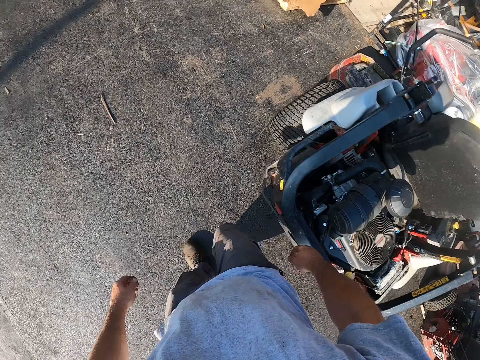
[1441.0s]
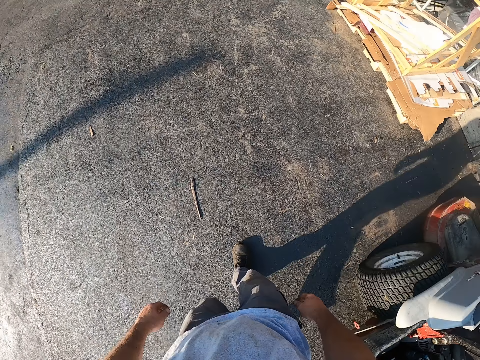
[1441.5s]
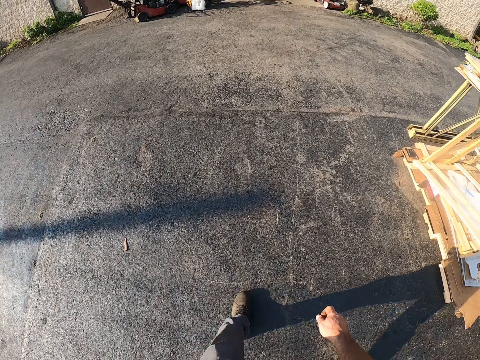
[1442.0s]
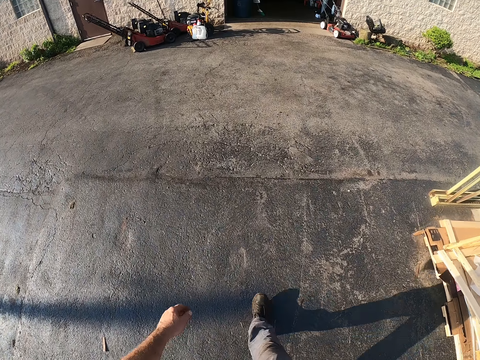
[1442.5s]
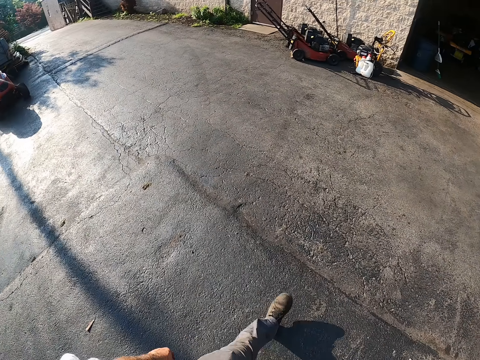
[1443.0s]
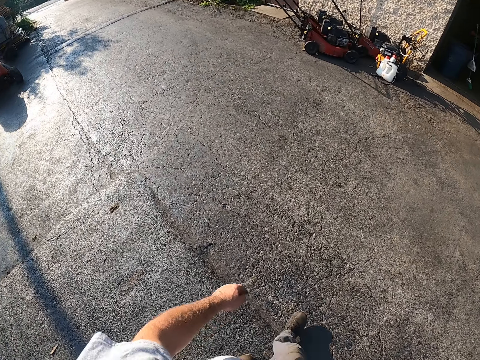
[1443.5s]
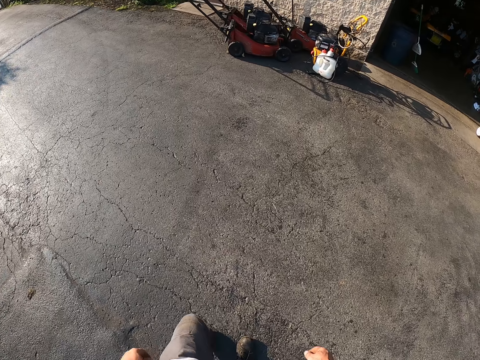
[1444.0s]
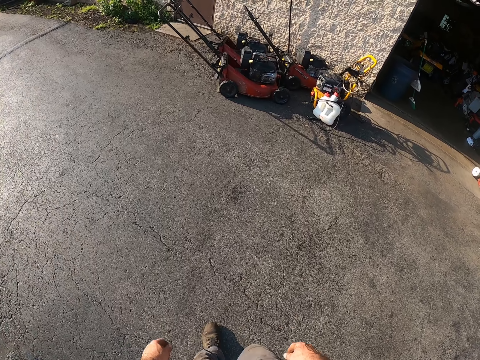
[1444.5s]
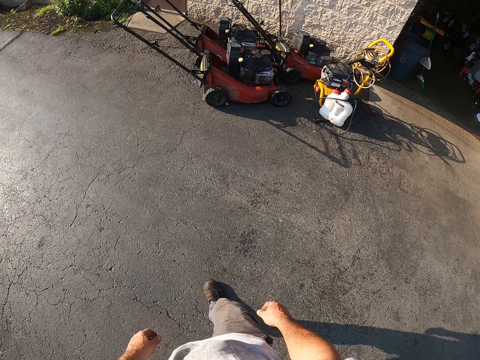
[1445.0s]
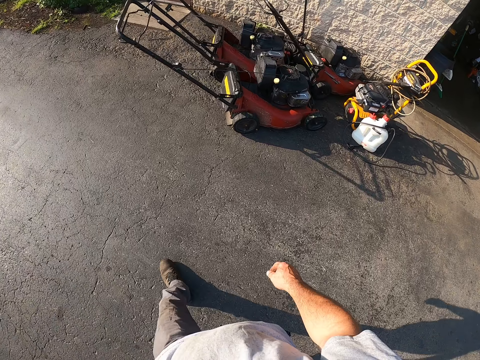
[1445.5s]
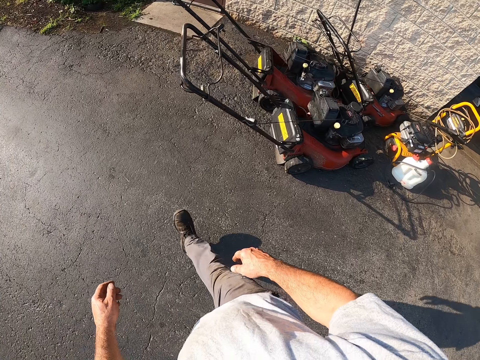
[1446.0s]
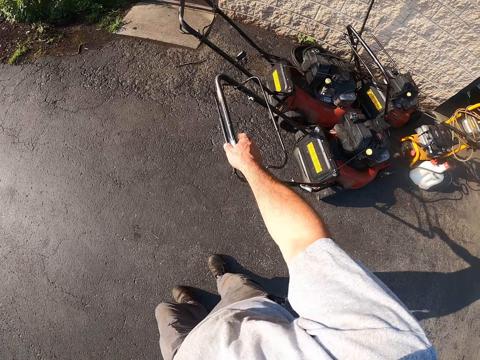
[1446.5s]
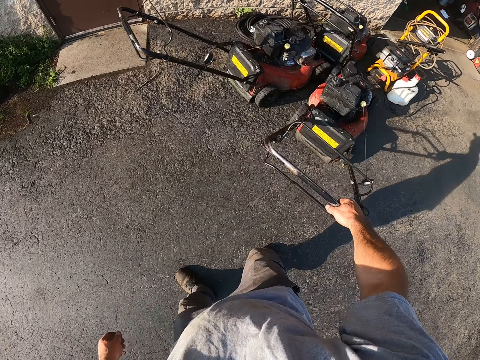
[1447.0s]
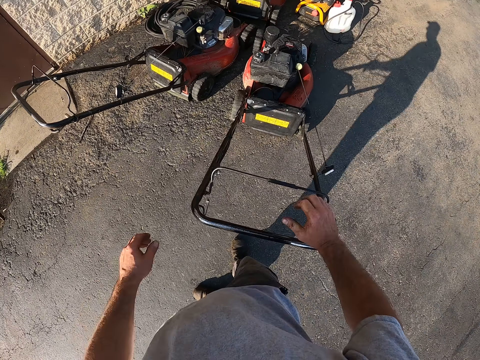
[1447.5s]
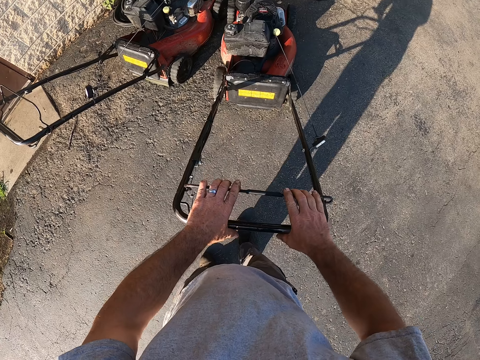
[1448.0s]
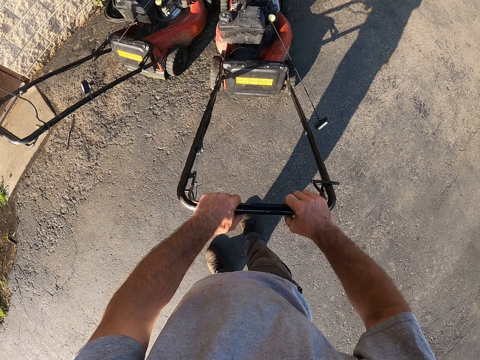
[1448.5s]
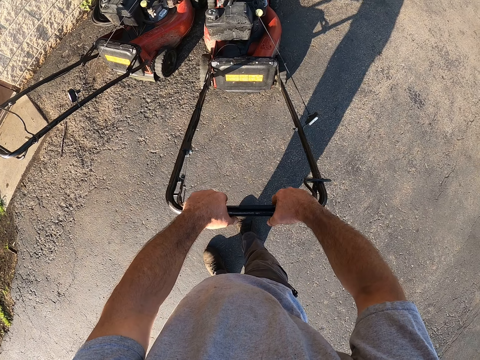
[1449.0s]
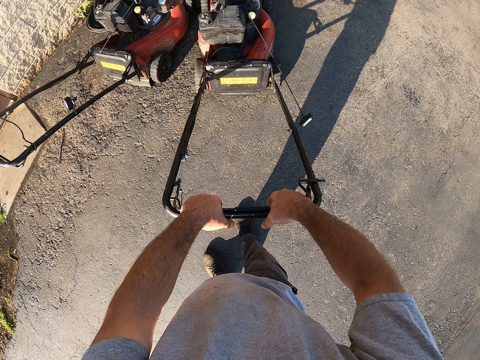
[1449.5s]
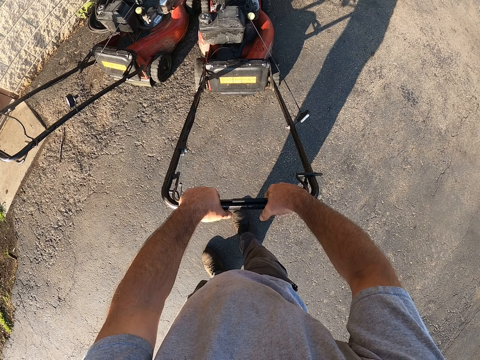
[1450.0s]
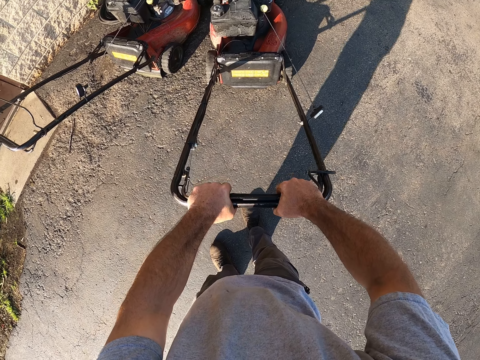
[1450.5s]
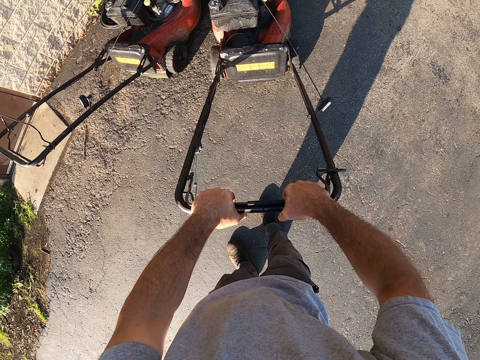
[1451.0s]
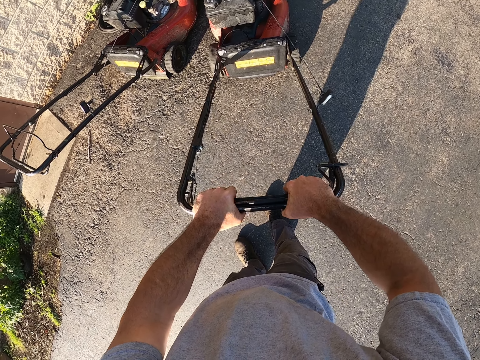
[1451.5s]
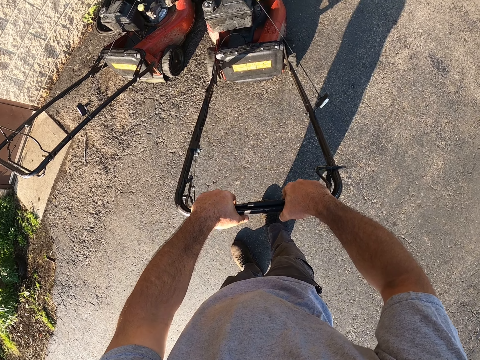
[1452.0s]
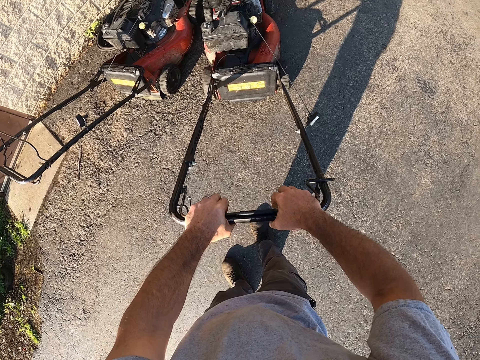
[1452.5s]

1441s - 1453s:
The camera wearer looks around. They walk in the yard. They touch the lawn mower. They grab the handle of another machine in the yard. They hold the safety shut-off lever. They operate the lawn mower.

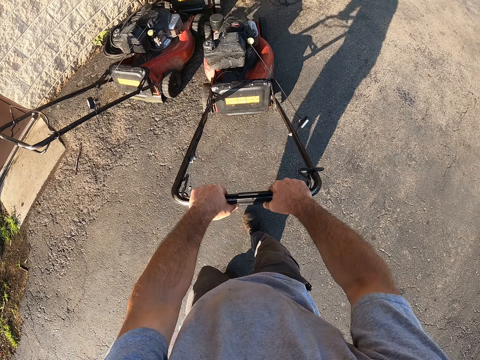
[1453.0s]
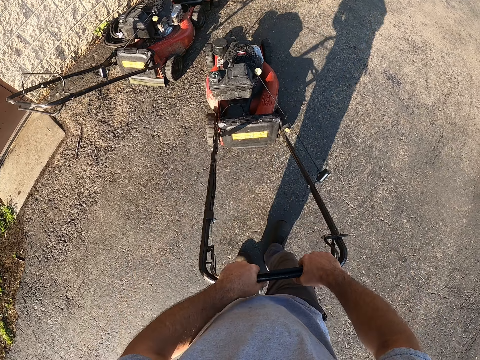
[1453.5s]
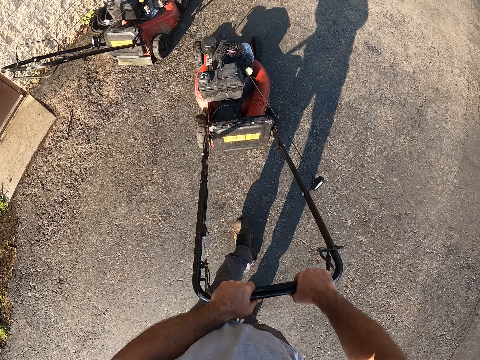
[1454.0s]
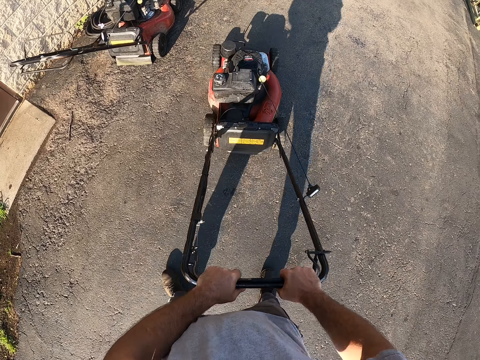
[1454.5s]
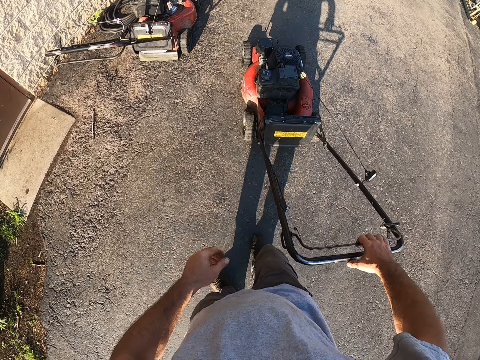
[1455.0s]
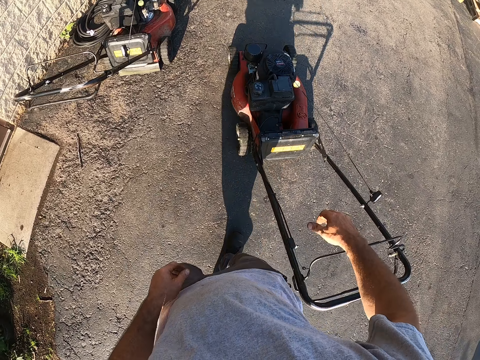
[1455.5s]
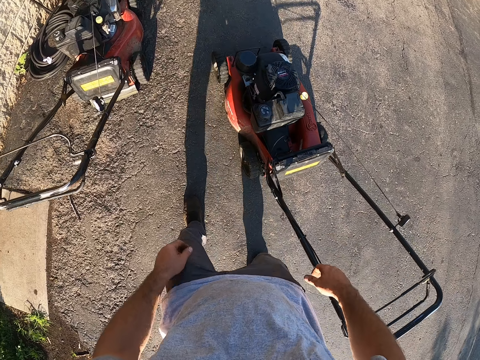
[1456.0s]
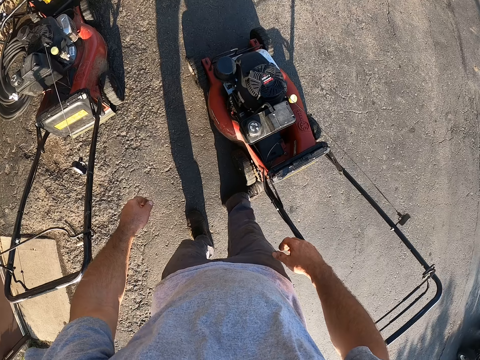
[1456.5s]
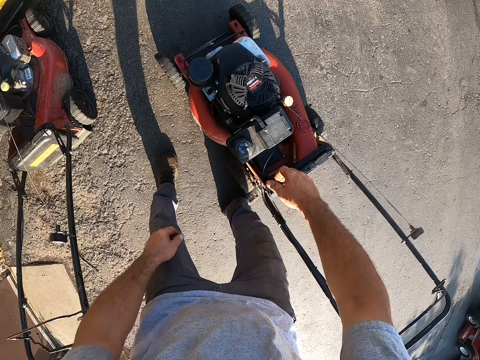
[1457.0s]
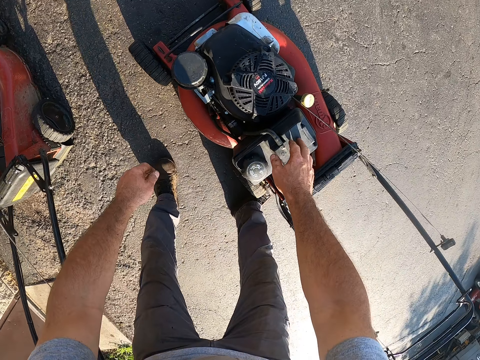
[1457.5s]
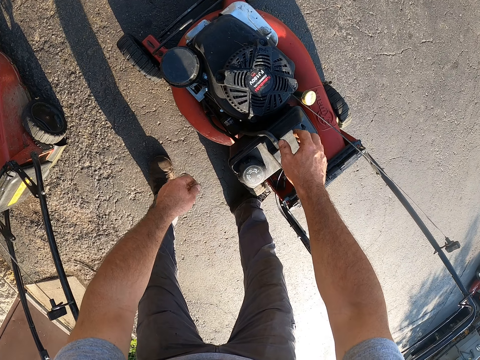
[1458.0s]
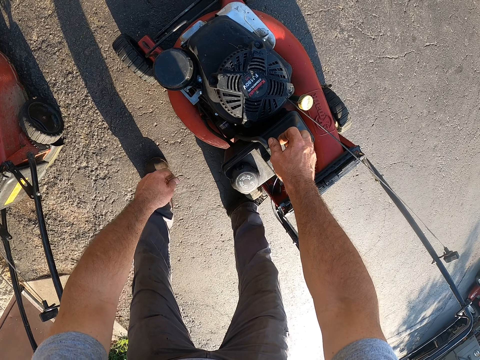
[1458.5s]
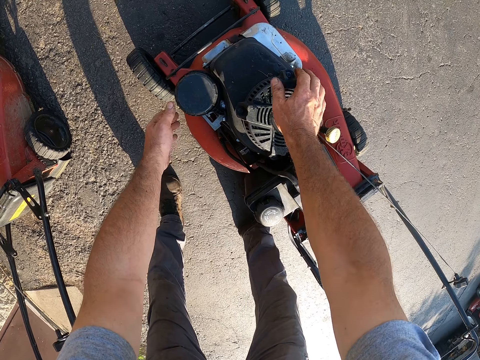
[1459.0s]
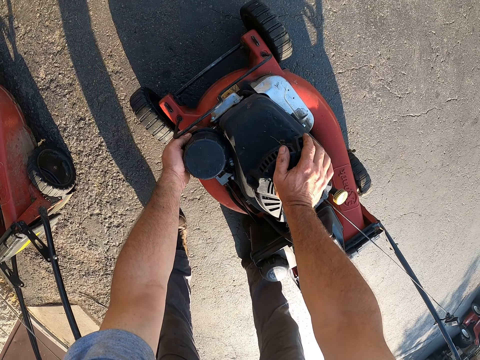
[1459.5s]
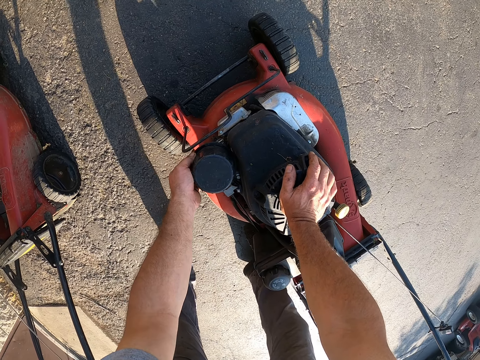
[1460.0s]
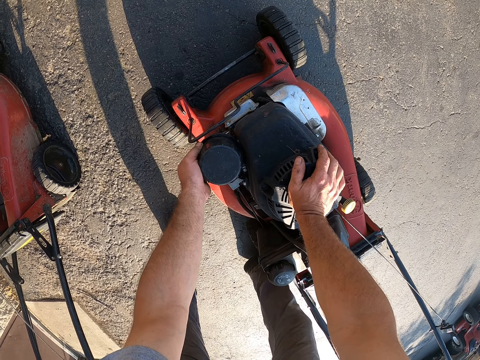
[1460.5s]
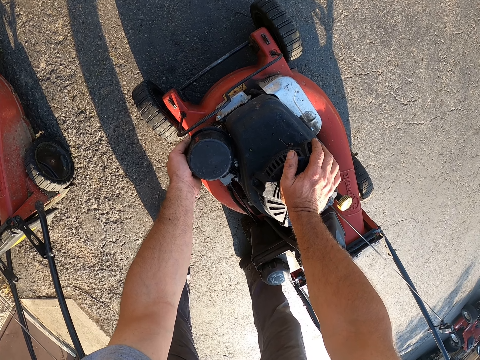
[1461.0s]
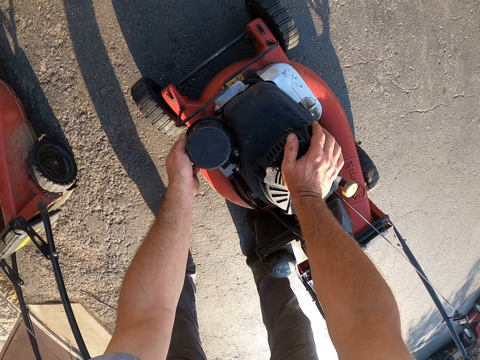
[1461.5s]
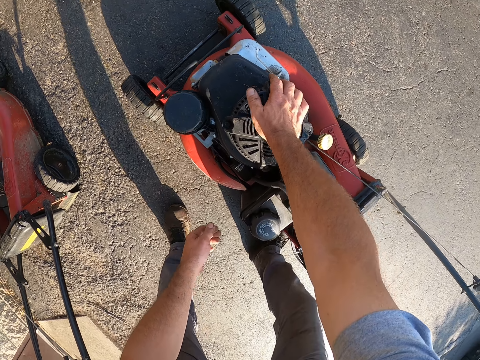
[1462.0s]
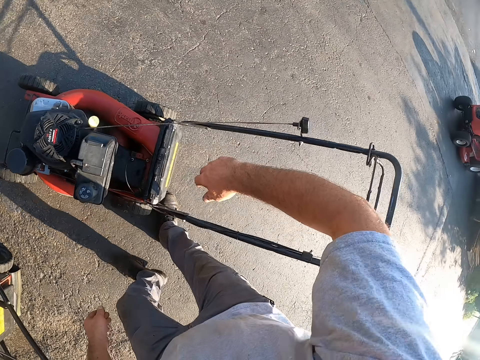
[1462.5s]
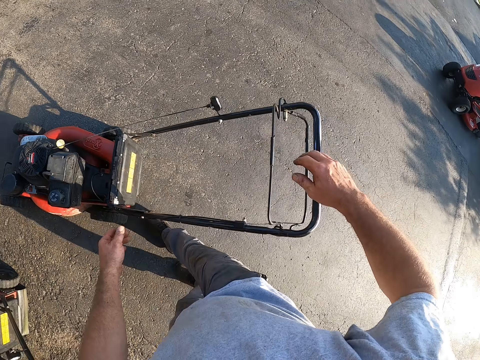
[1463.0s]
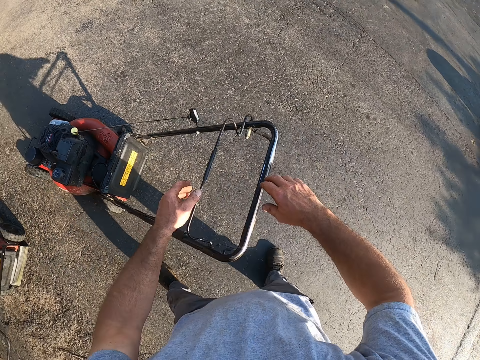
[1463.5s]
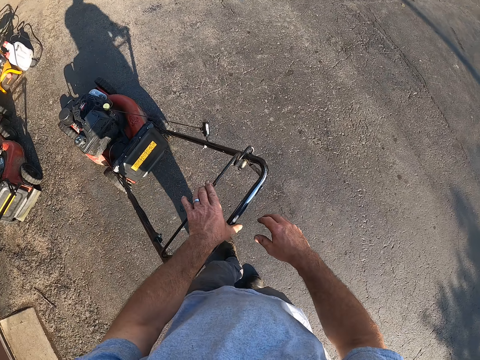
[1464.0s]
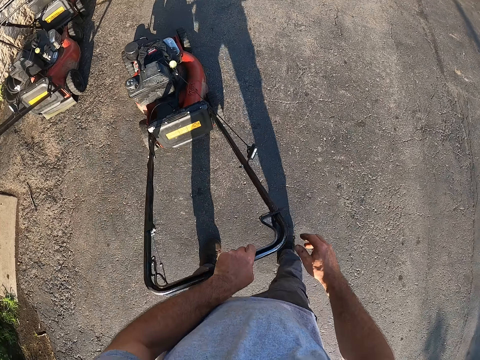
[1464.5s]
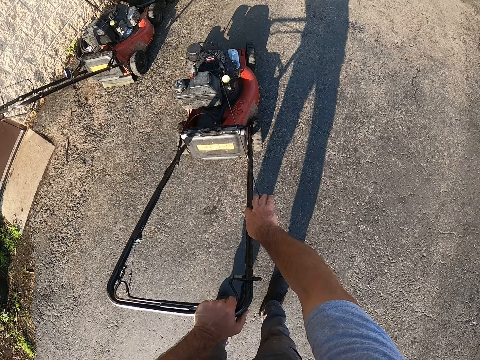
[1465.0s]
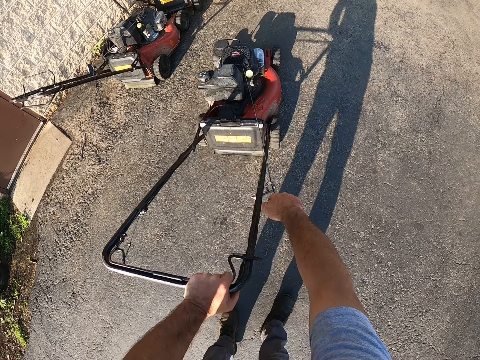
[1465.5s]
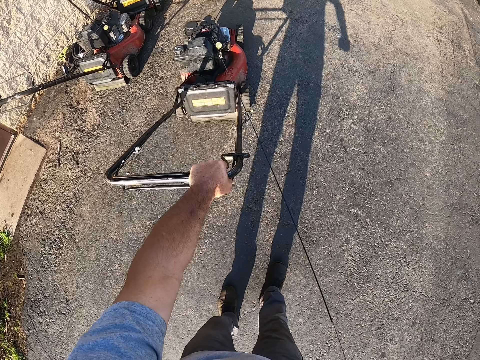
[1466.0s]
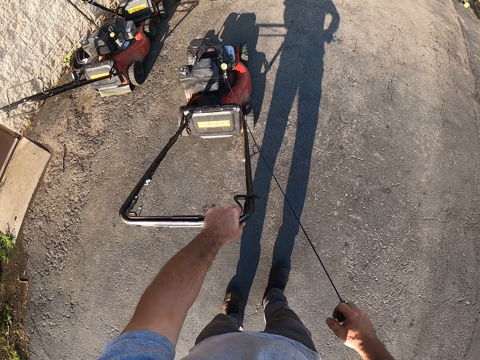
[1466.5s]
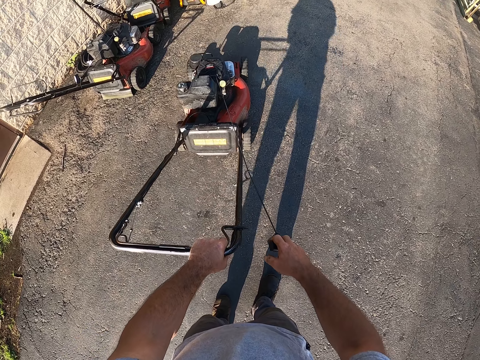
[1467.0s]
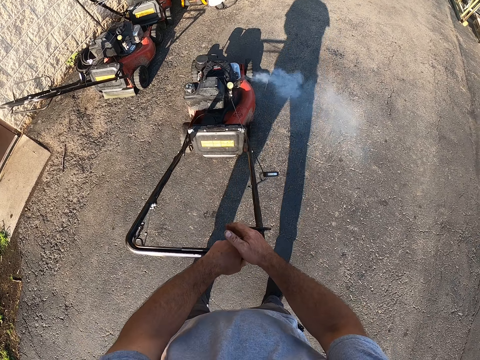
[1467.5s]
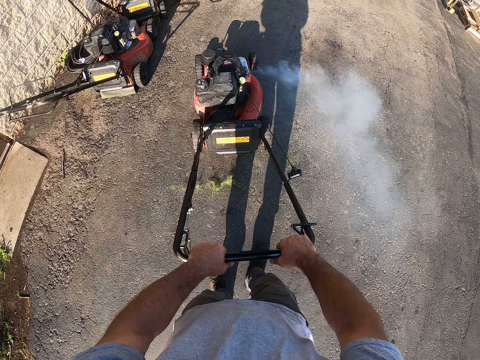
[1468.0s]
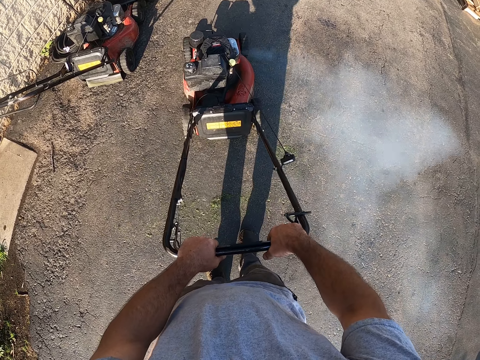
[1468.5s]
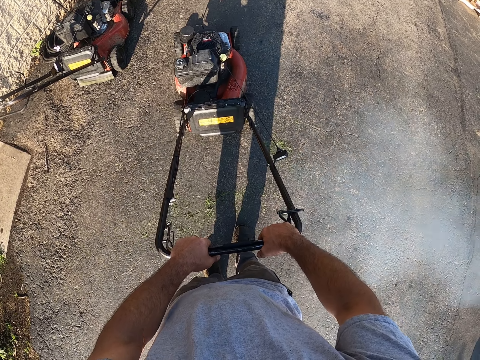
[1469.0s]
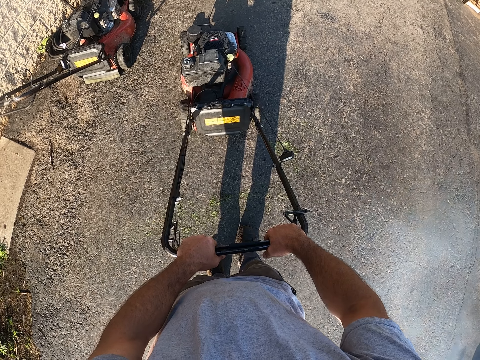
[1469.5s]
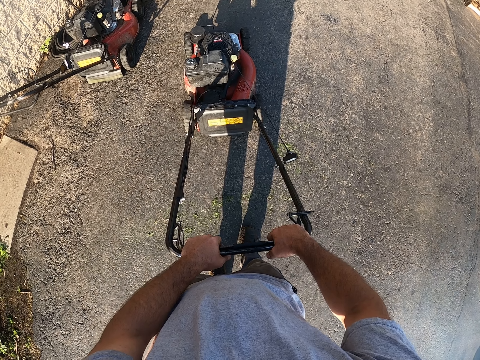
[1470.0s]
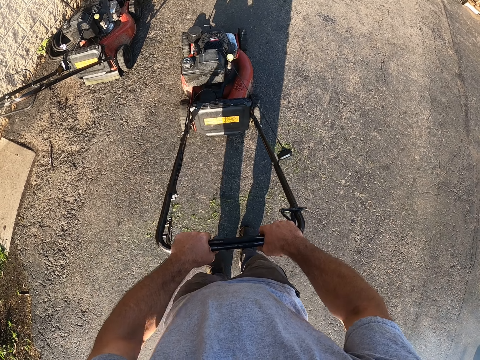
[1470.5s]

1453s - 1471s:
The camera wearer pulls the machine backwards. They walk in the workshop. They touch the lawn mower. They press some buttons on the machine. They walk in the workshop. They pull the safety shut-off lever. They hold the handle of the machine. They pull the starter cord in the machine. They hold the lawn mower with both hands. They operate the lawn mower.
